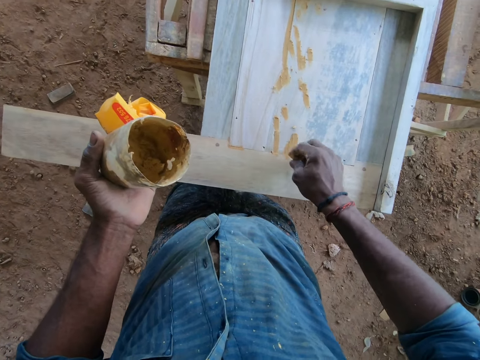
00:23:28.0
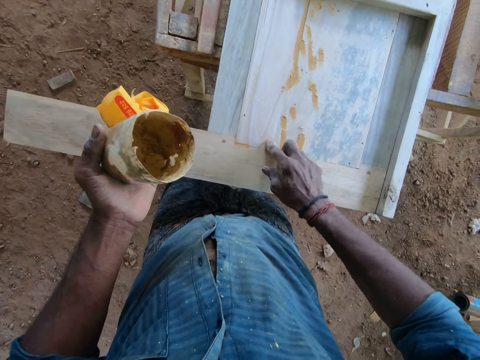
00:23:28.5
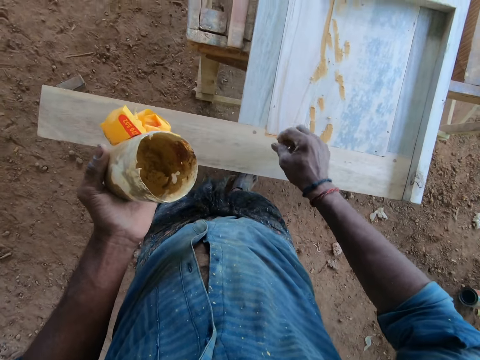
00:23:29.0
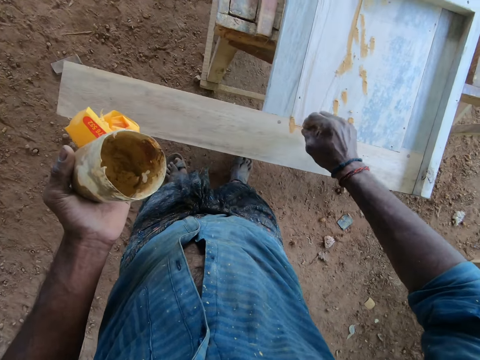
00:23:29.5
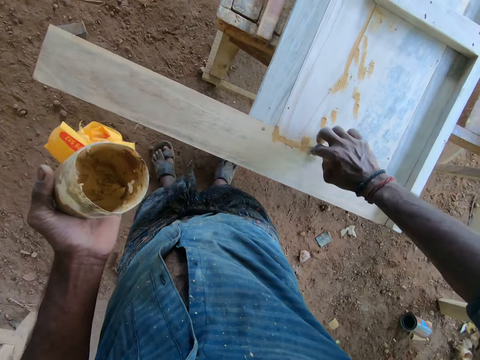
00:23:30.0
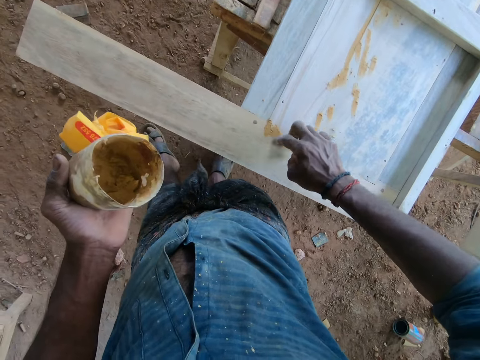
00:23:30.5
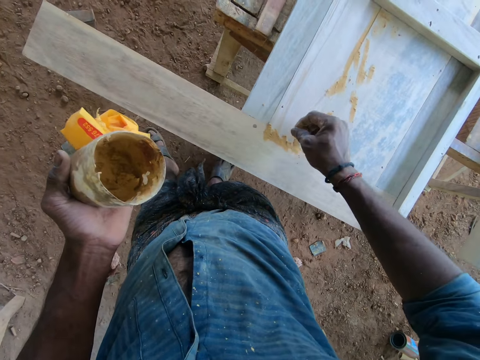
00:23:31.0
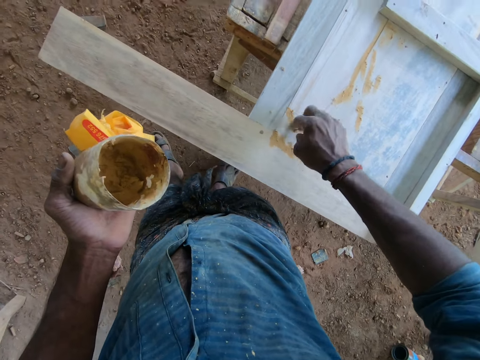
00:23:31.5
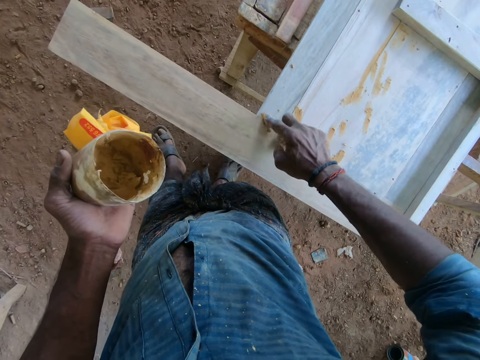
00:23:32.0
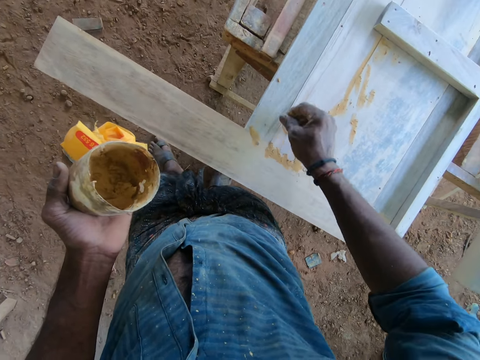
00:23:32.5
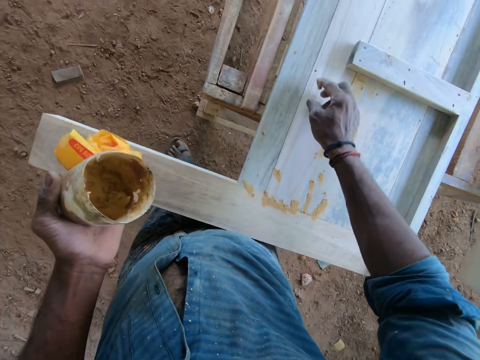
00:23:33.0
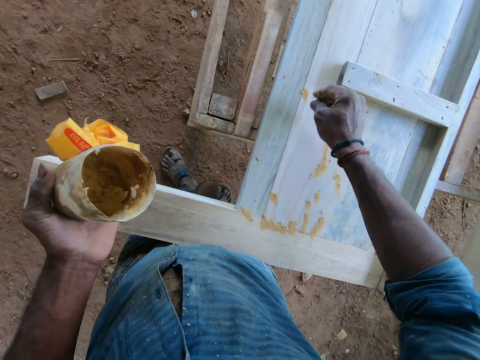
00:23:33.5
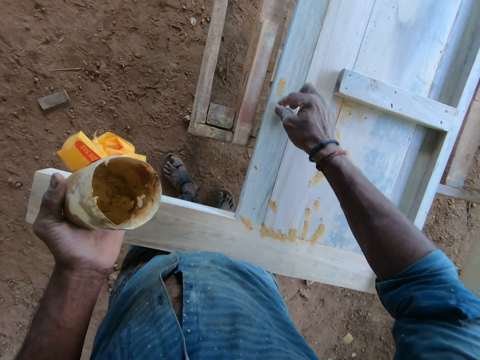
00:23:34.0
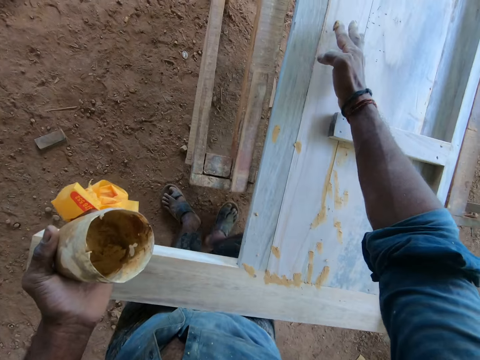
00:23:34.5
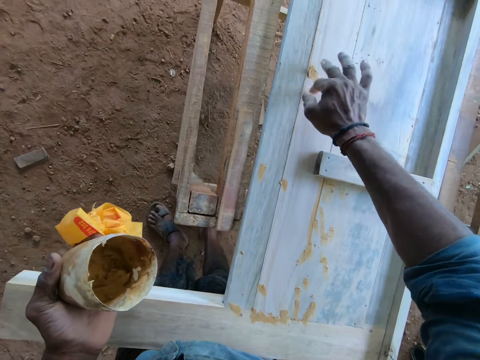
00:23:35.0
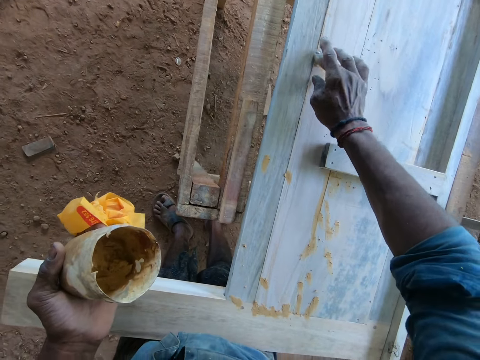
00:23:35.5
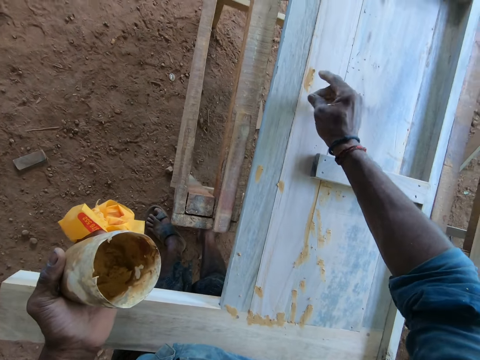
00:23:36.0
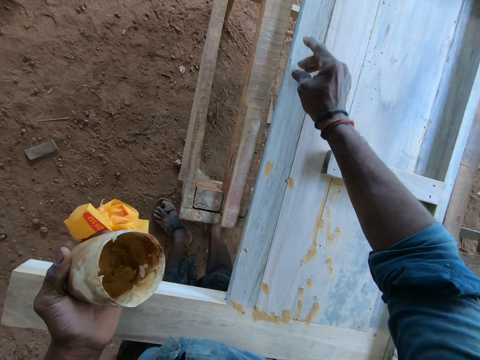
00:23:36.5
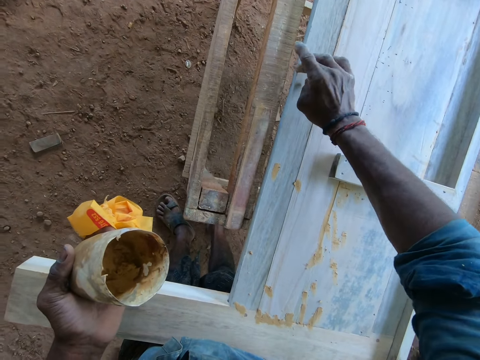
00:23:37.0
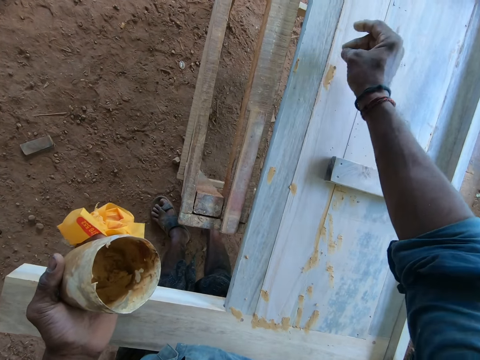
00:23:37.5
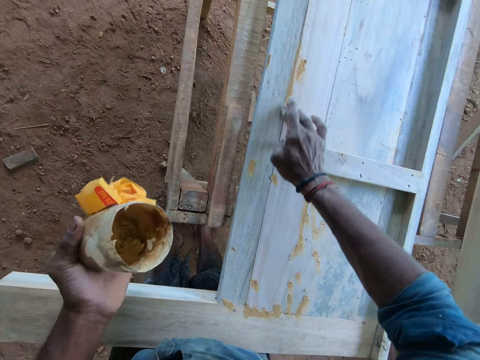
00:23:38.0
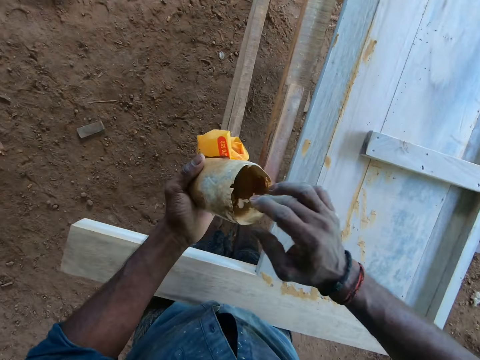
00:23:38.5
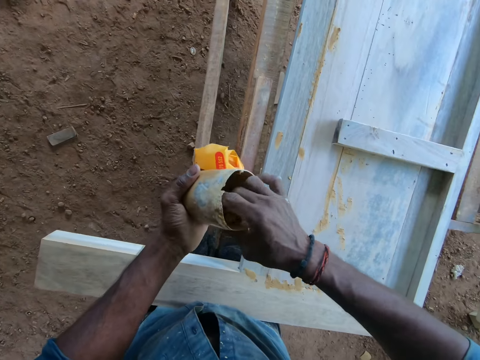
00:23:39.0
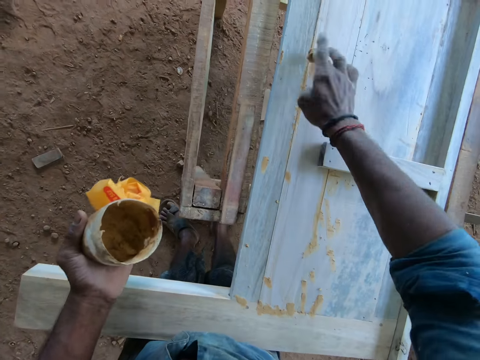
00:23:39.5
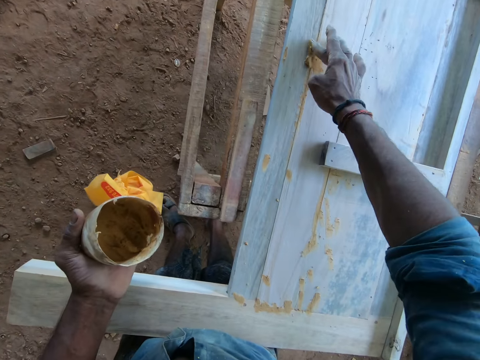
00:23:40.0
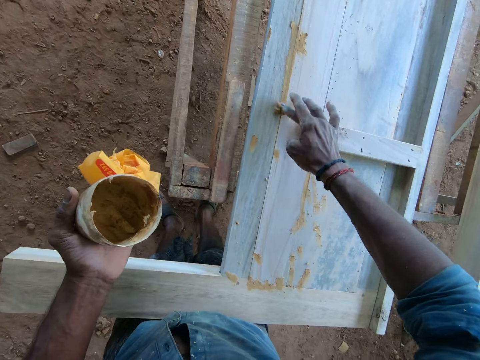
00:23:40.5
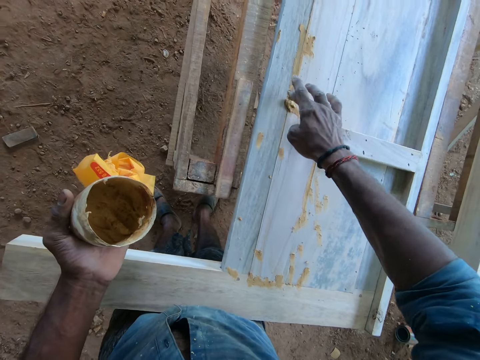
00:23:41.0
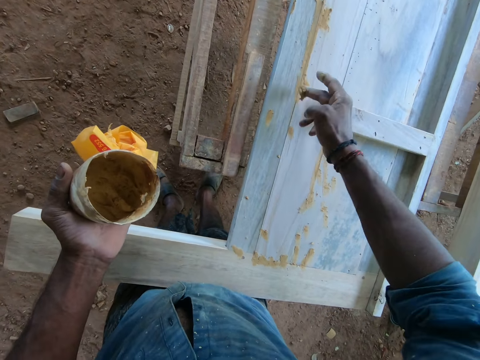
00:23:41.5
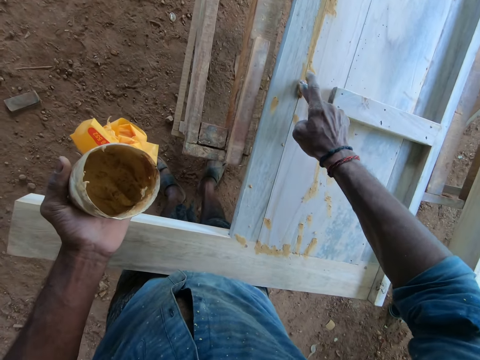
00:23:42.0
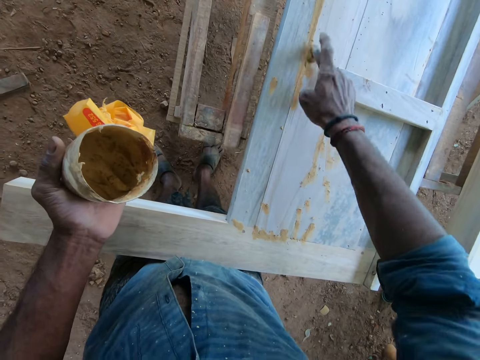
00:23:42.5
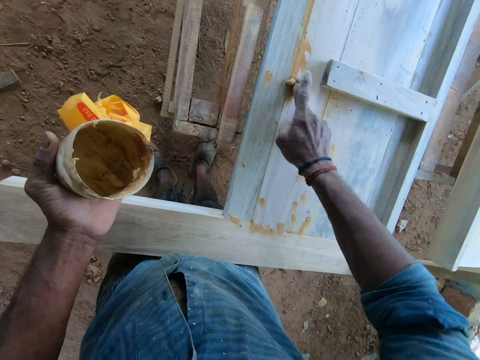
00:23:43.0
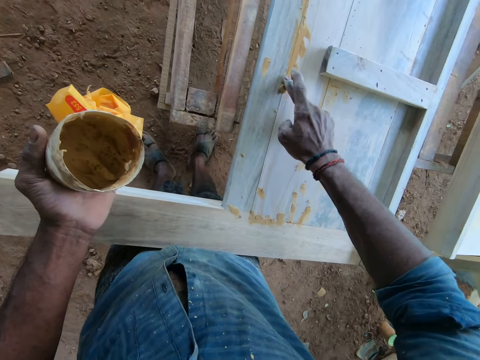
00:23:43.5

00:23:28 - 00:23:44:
The camera wearer applies the grease on the wooden structure with his right hand. He scoops some grease from the plastic container with his right hand. He applies the grease on the wooden structure with his right hand.

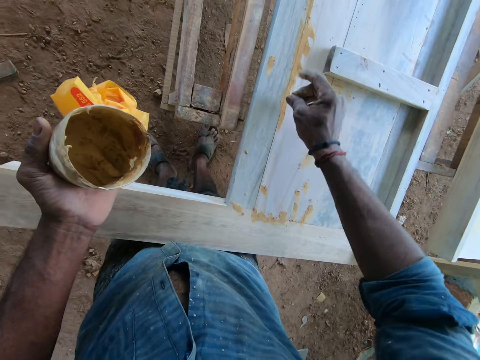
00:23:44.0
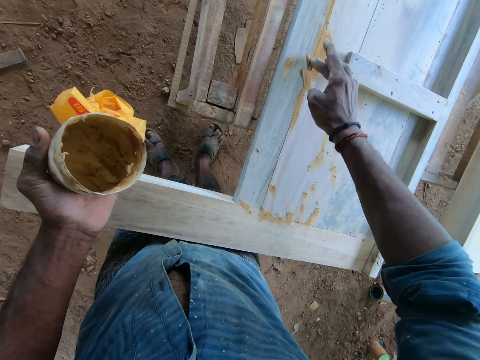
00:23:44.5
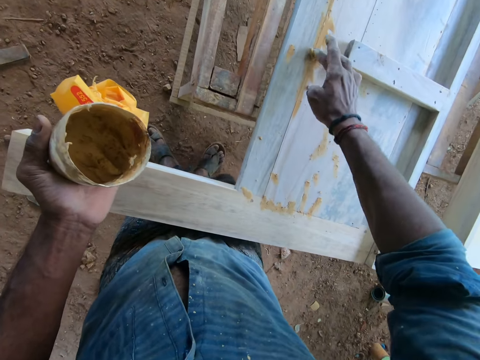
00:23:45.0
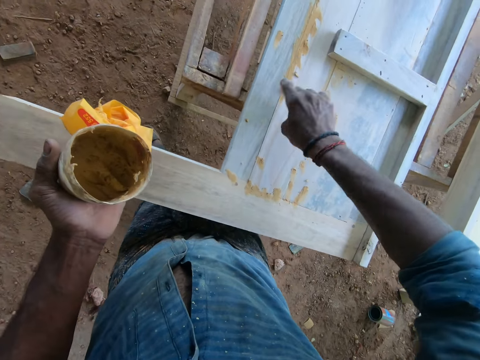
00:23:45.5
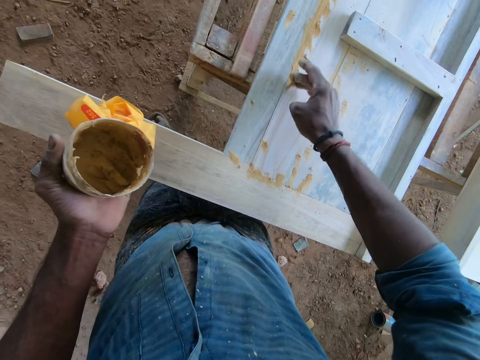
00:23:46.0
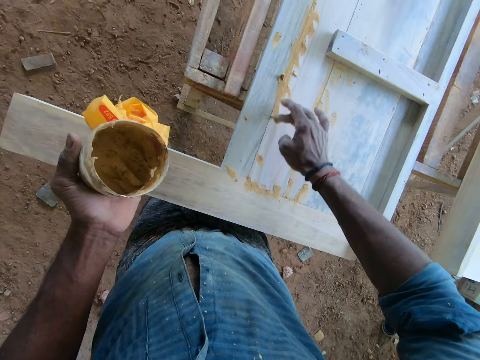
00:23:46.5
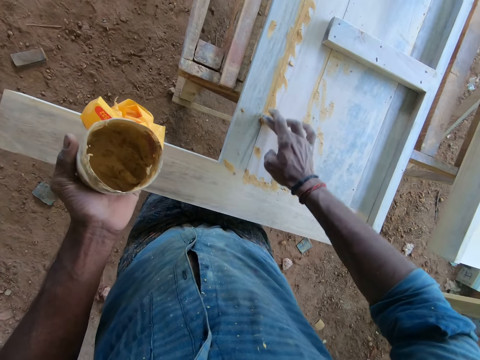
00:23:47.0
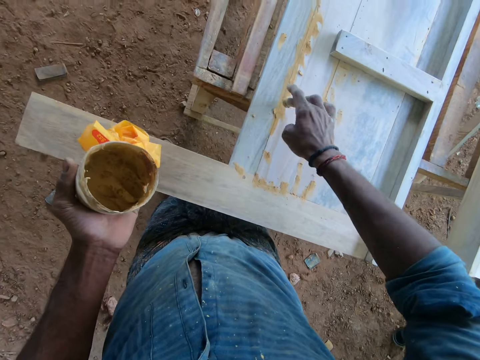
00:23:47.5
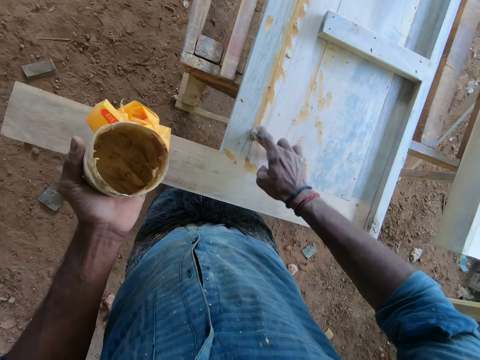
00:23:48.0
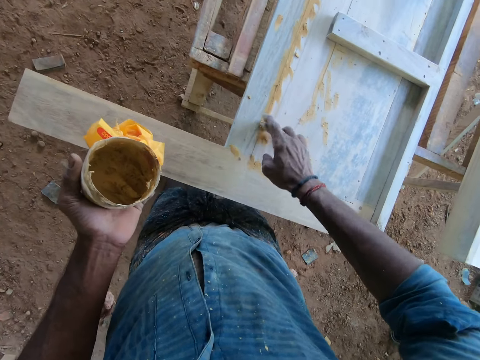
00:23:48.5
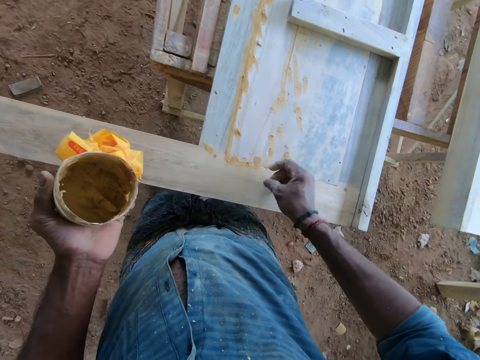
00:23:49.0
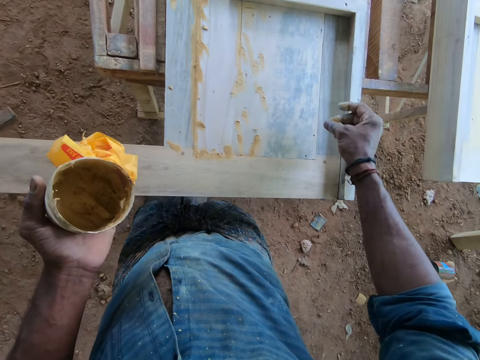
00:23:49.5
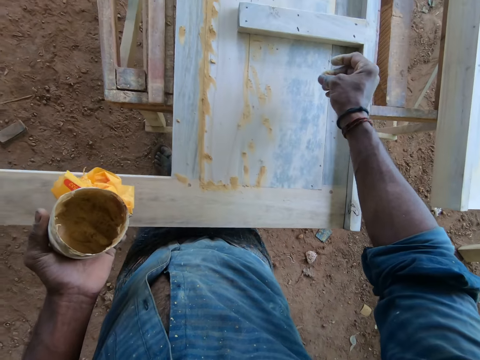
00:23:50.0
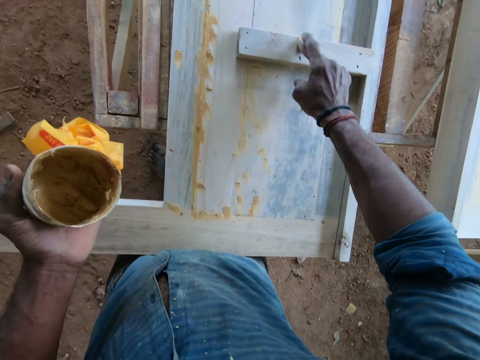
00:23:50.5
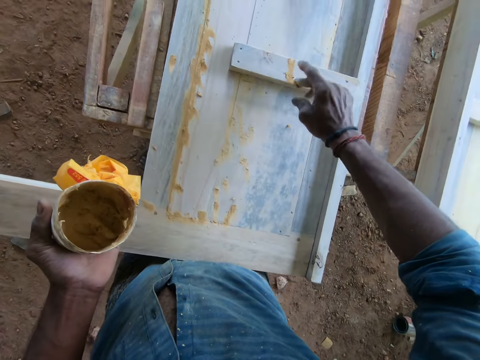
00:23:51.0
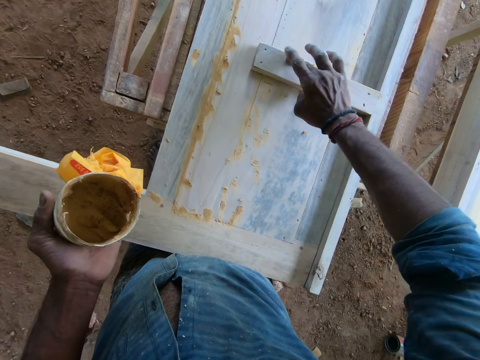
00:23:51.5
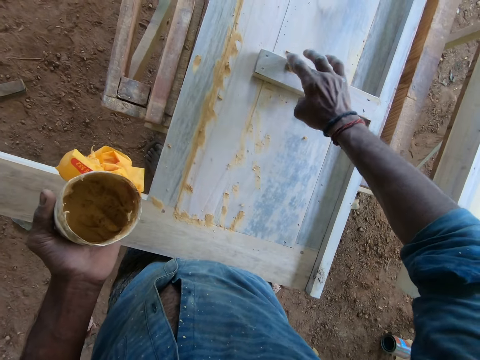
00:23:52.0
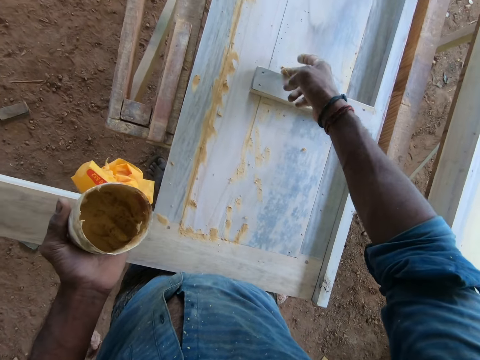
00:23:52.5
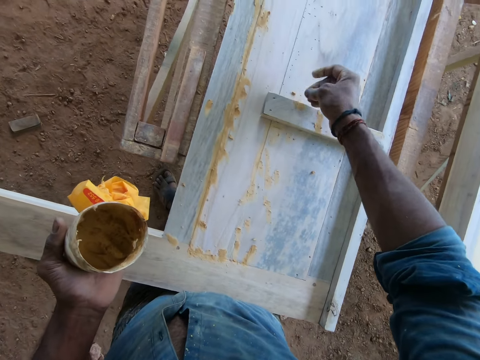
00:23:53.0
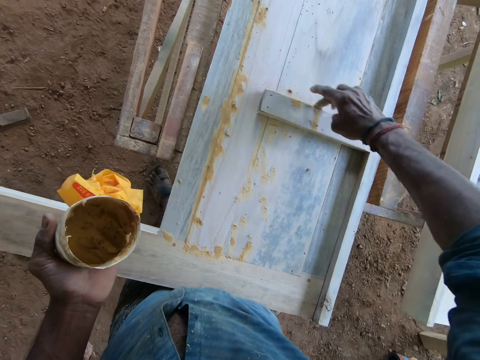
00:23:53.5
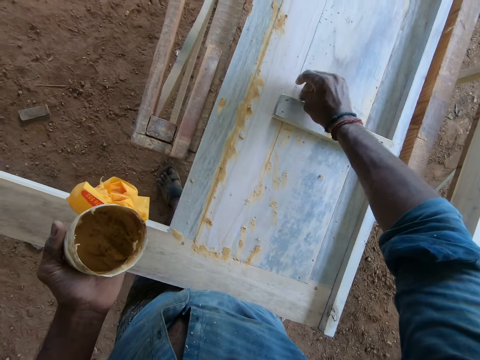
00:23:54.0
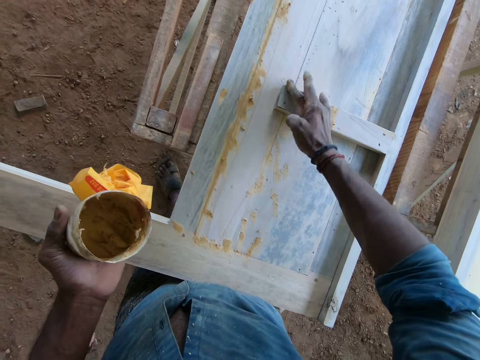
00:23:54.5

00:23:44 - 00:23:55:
The camera wearer rubs fingers together. They apply substance on the wood.
